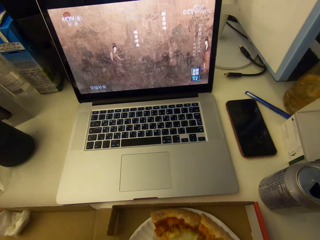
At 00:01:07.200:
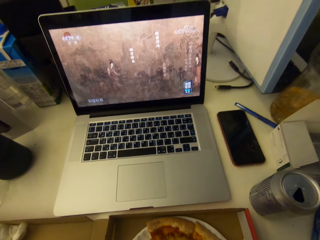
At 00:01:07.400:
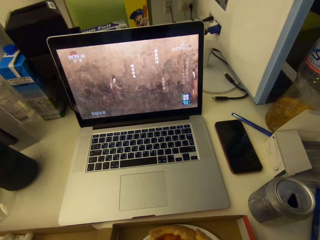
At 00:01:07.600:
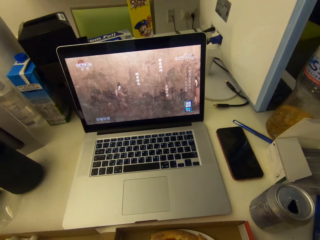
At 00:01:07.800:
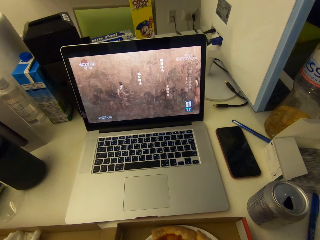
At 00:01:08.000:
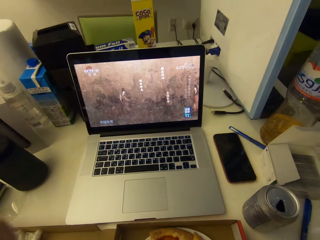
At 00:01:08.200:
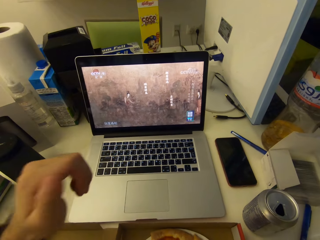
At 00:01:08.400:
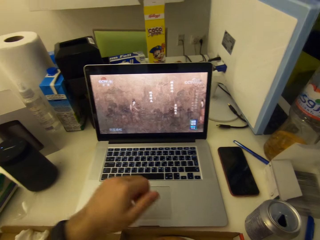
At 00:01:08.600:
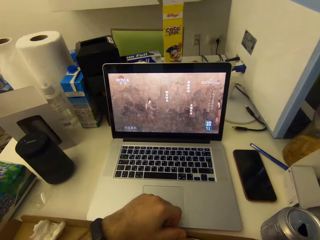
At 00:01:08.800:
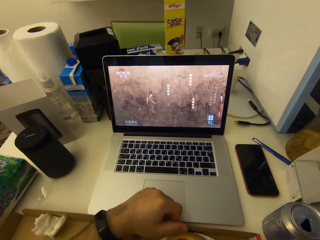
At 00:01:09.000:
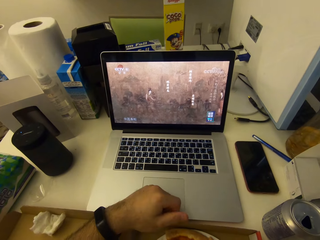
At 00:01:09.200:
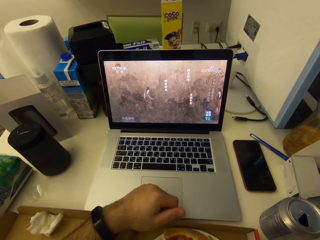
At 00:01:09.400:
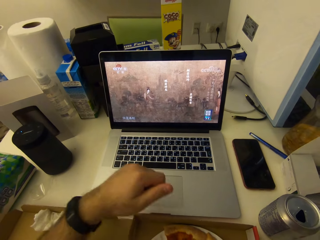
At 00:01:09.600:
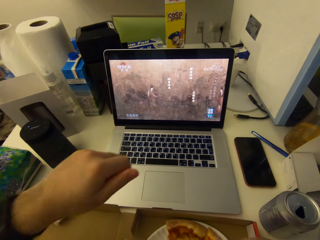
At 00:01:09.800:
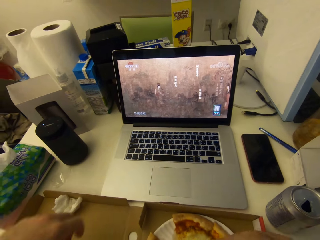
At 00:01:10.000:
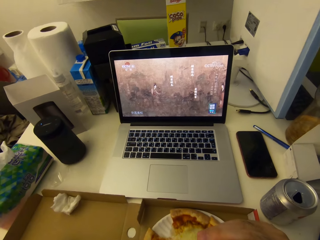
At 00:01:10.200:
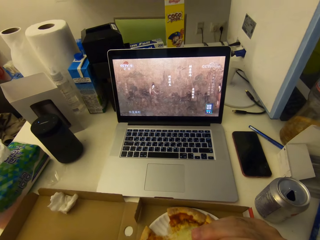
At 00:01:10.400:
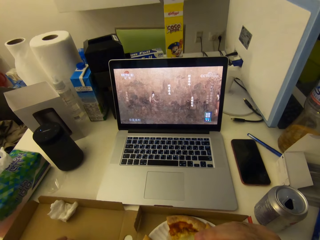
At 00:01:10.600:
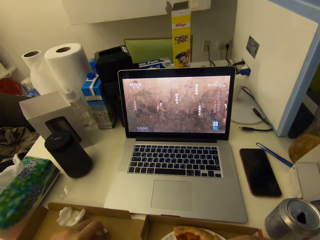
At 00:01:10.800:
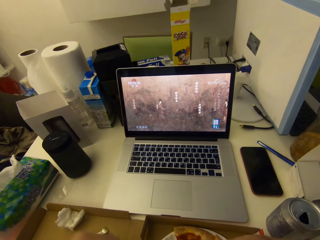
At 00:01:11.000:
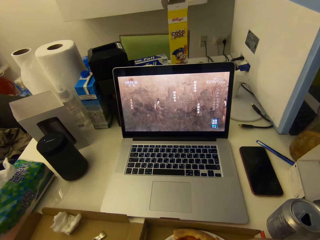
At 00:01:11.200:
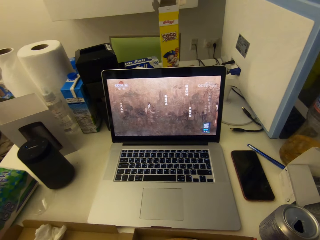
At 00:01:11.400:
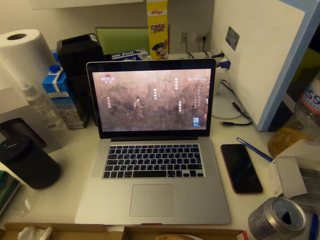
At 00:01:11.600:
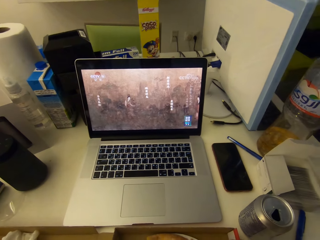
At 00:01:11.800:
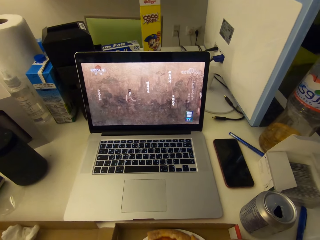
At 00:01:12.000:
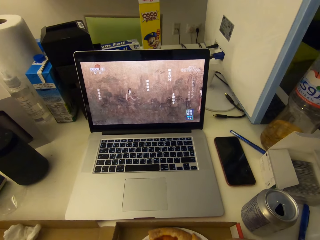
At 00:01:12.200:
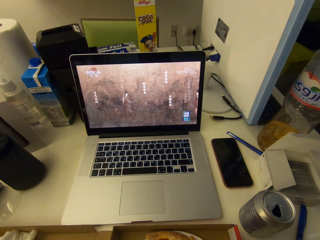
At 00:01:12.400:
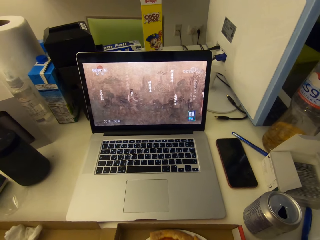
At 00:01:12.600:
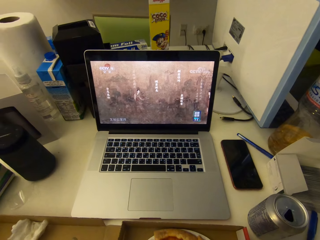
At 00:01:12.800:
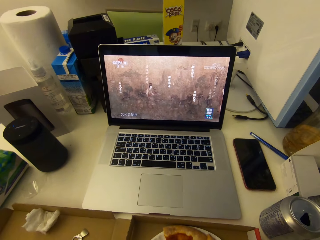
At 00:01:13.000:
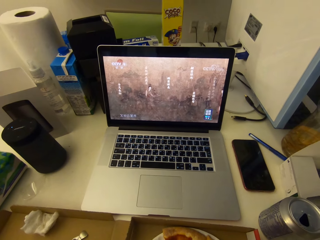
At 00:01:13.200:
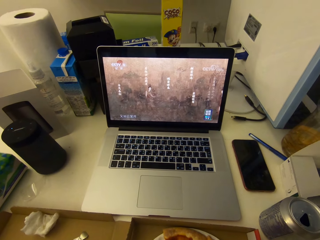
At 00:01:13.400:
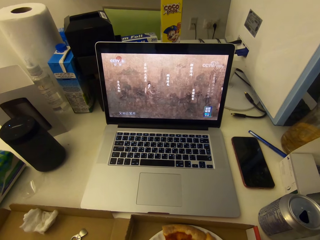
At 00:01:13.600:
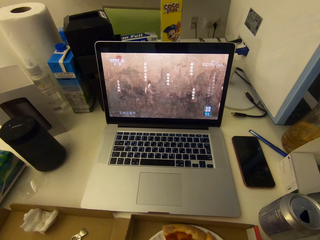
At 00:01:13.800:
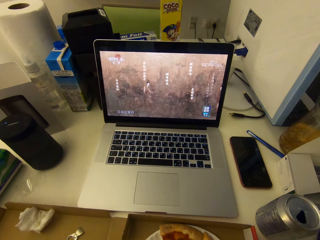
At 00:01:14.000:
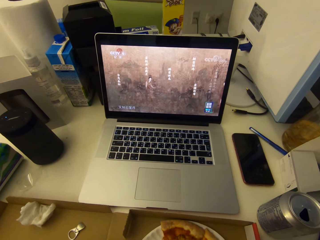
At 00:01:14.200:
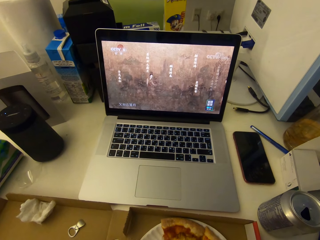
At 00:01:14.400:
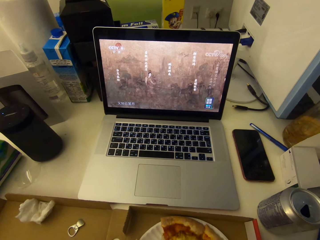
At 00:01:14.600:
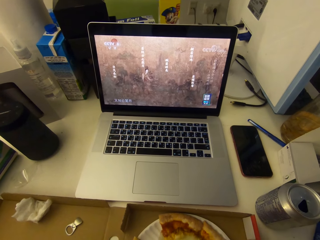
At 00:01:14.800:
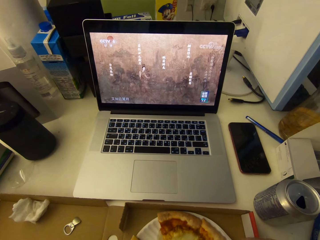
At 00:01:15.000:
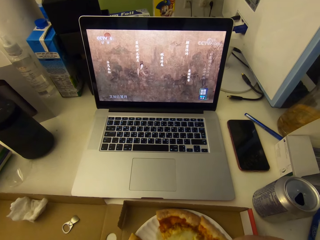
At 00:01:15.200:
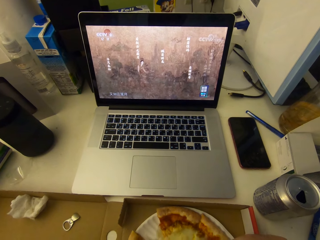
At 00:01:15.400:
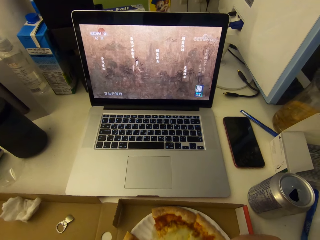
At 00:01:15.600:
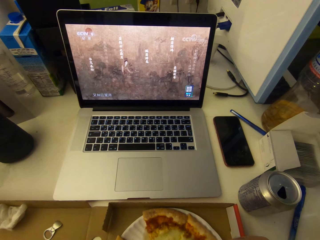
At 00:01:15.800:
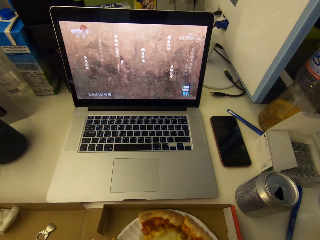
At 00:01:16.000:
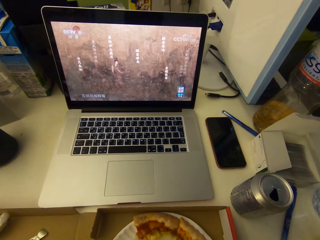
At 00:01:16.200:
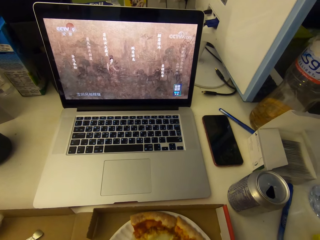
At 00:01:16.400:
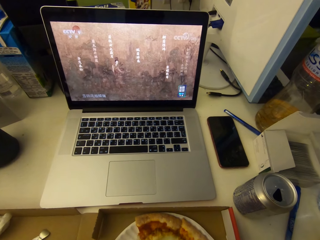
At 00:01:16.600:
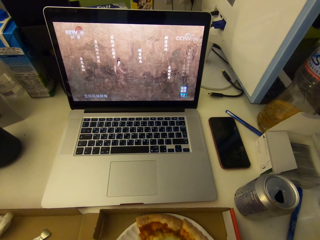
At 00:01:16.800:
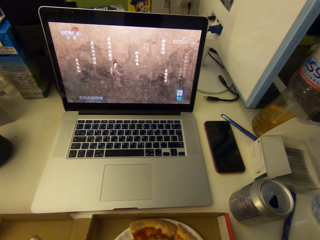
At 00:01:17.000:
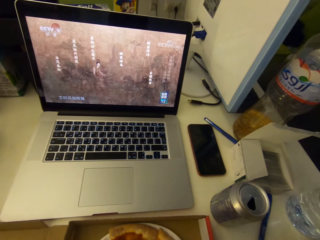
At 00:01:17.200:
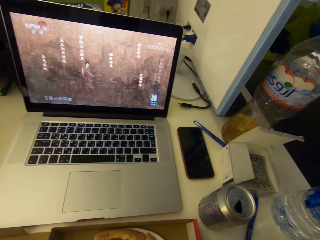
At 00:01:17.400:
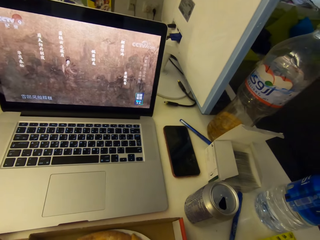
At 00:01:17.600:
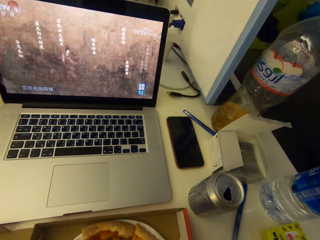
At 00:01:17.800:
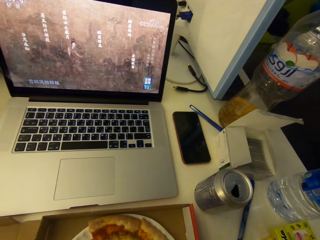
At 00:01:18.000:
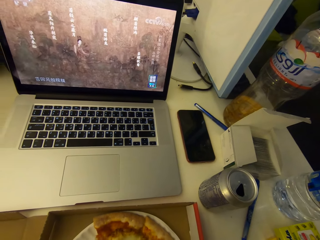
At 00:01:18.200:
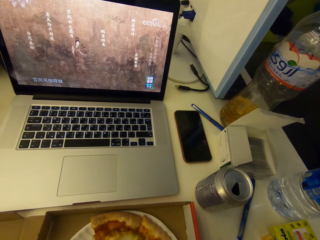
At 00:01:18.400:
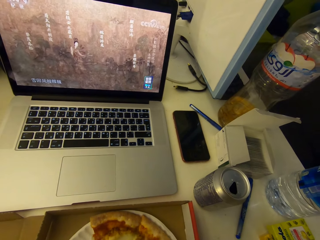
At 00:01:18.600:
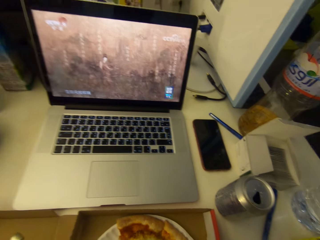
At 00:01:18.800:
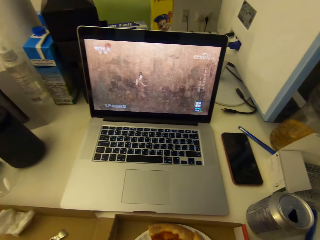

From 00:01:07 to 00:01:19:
The camera wearer places his hand on the laptop. He removes his hand from the laptop.

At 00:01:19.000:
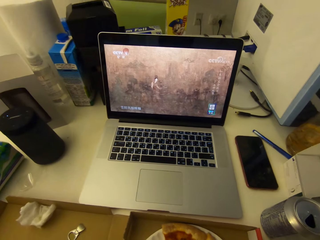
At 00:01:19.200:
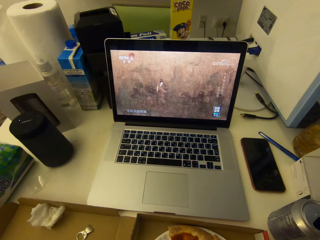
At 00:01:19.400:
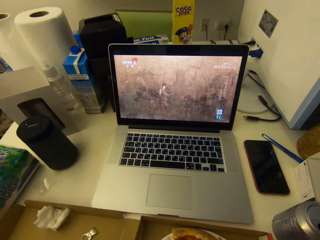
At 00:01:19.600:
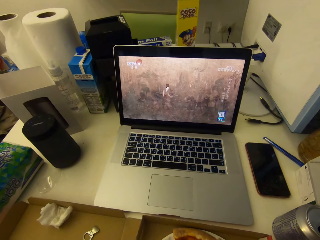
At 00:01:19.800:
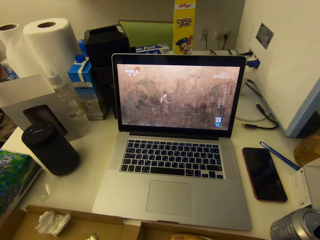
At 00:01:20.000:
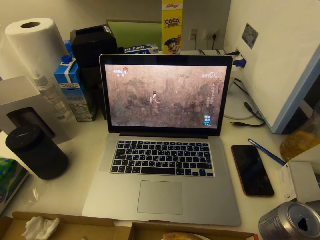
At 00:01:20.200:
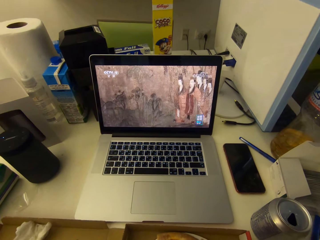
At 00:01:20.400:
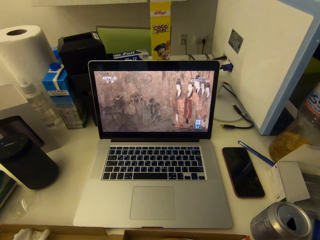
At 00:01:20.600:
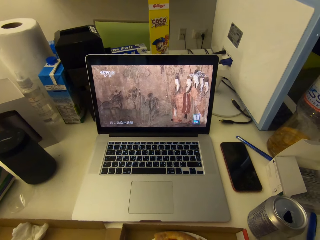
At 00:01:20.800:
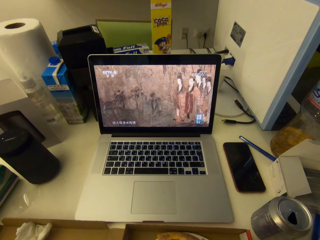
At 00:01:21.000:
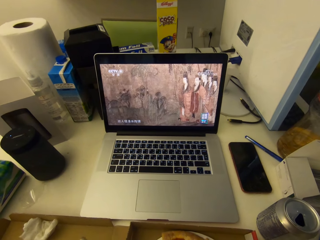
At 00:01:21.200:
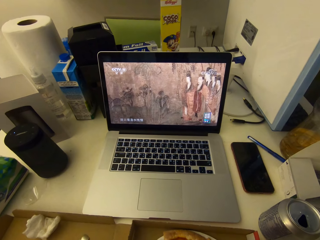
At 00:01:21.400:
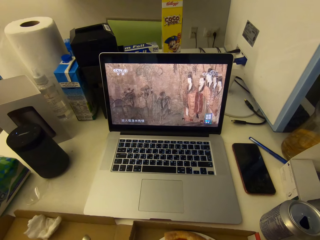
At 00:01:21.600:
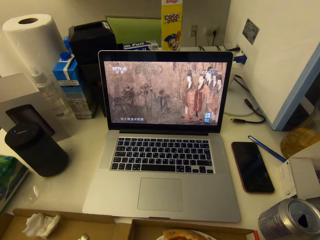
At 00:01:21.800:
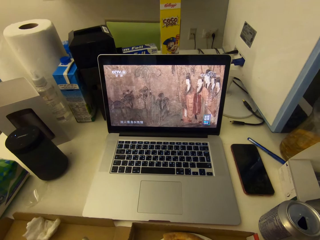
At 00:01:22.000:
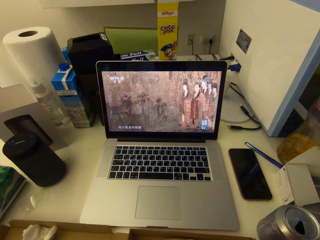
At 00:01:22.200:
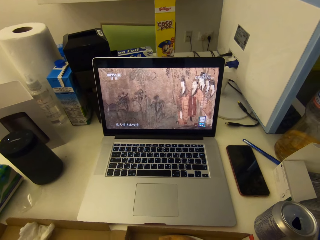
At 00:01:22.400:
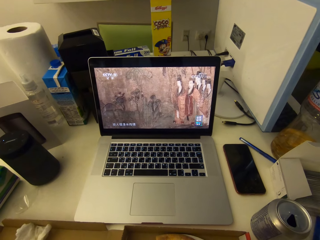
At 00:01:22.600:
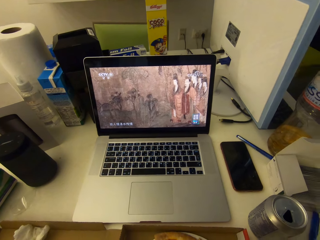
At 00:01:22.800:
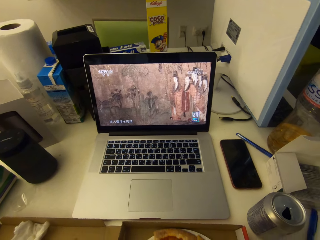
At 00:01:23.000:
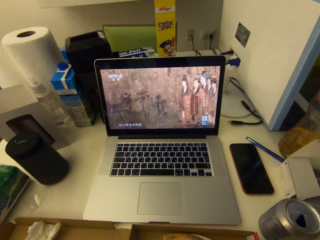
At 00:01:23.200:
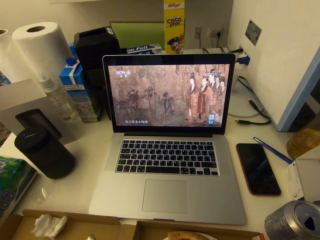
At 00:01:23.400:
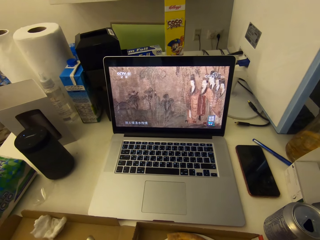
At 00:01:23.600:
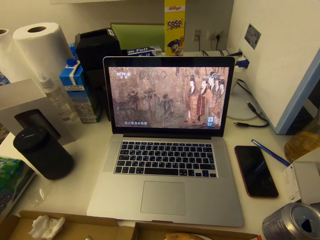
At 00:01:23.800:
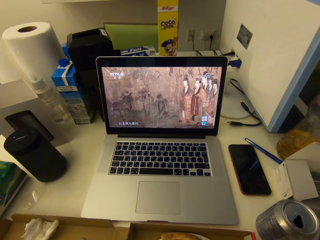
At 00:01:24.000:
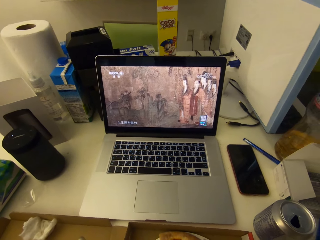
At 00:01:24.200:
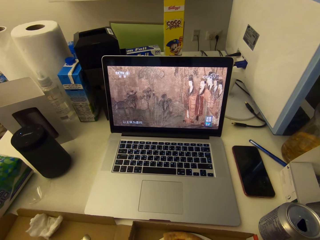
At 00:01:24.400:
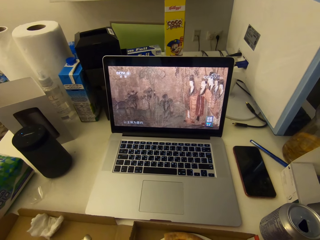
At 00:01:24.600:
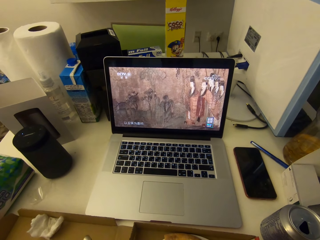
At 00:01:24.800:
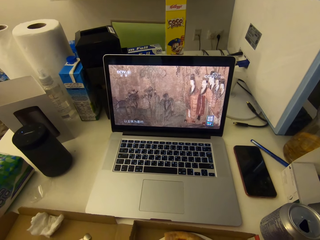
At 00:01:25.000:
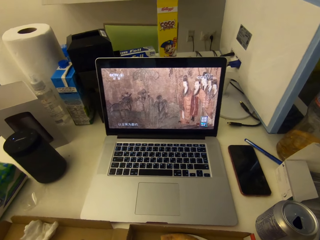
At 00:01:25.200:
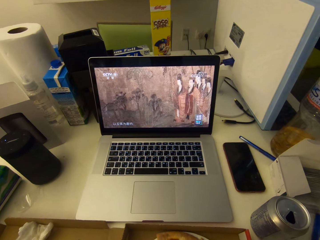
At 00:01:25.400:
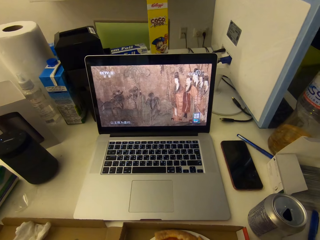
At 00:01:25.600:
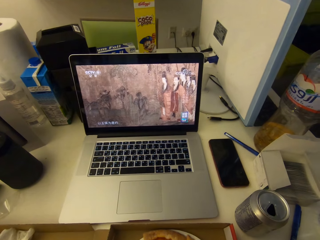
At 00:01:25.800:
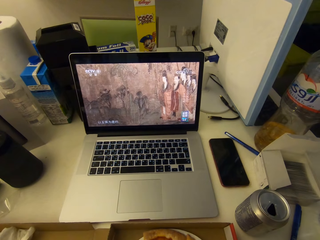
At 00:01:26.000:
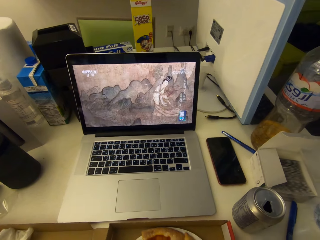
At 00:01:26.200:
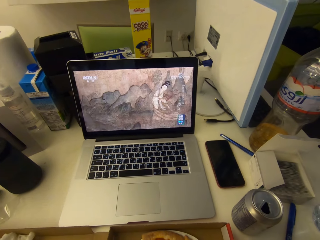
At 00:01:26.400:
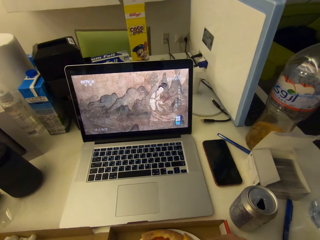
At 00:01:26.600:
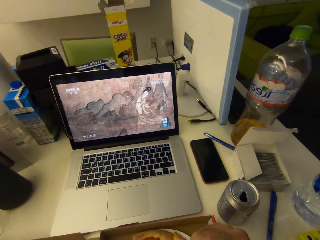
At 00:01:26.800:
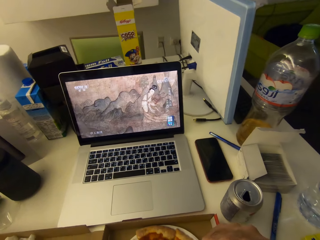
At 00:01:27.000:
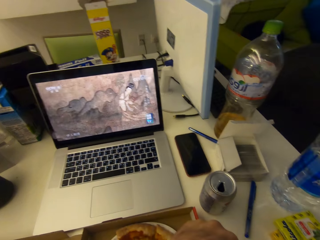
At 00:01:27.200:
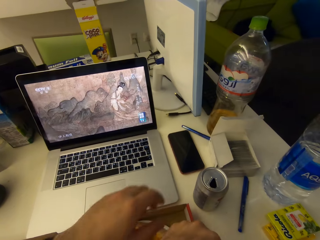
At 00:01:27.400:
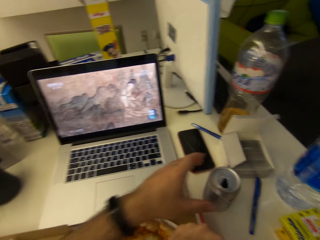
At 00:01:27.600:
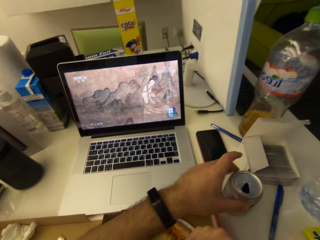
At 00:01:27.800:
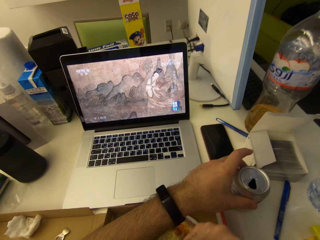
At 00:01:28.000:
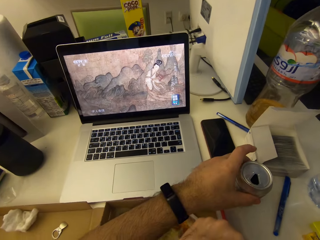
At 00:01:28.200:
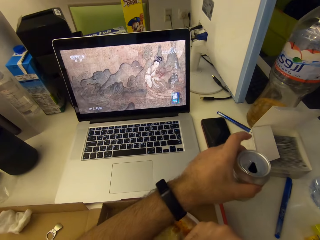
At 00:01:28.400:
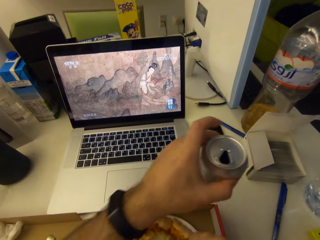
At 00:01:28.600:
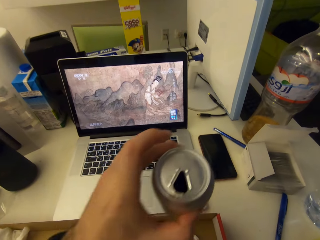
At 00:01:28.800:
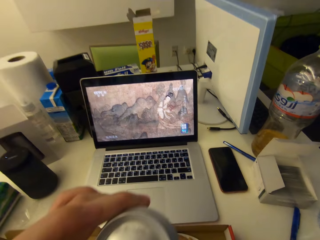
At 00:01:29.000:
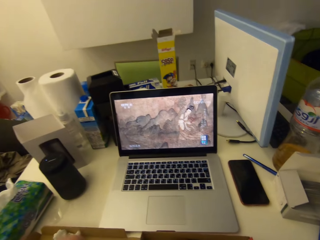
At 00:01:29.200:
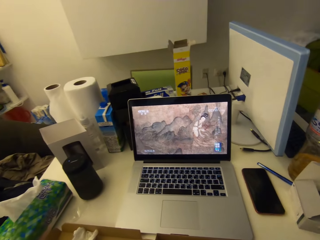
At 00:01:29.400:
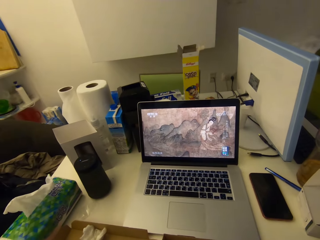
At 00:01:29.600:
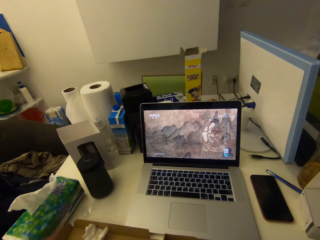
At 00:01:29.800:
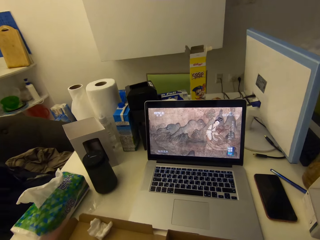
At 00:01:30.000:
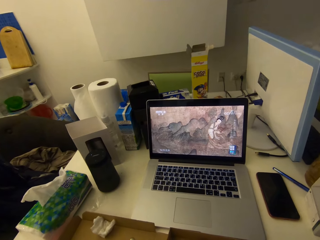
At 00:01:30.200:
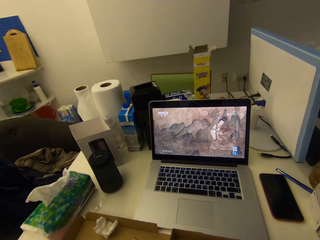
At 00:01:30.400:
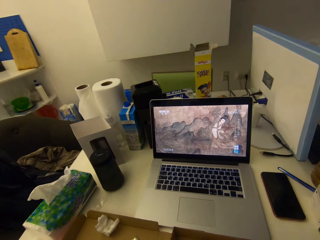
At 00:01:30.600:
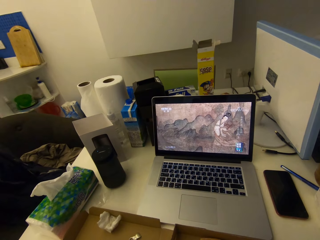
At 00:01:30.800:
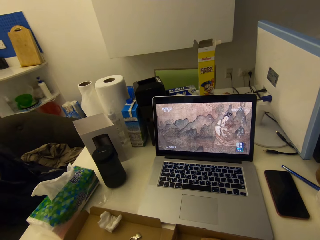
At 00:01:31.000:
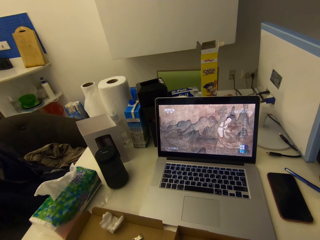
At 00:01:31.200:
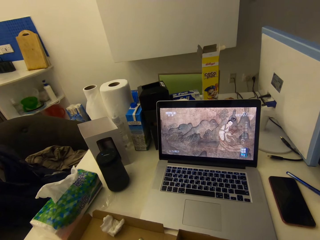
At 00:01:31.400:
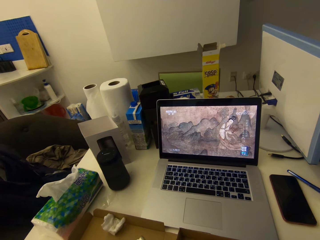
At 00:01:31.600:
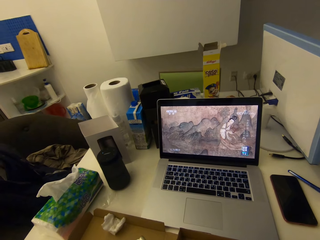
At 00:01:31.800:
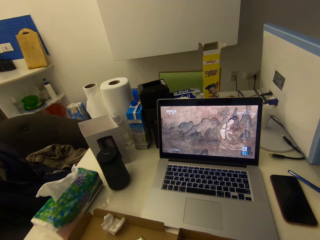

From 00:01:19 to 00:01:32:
The camera wearer picks the can drink from the table with his right hand. He drinks the content of the can drink.
